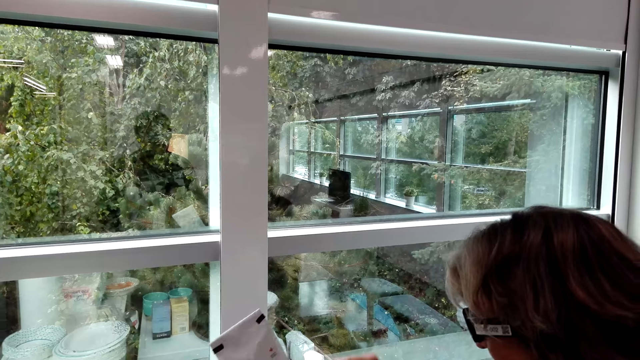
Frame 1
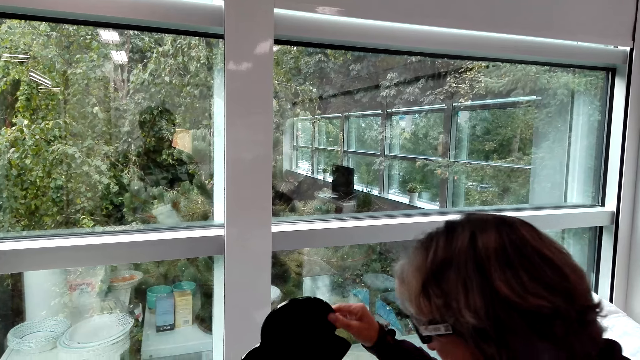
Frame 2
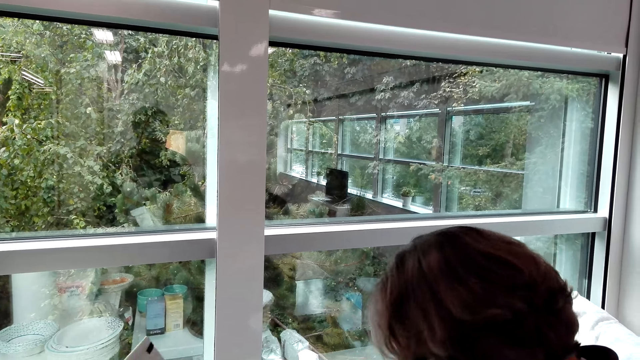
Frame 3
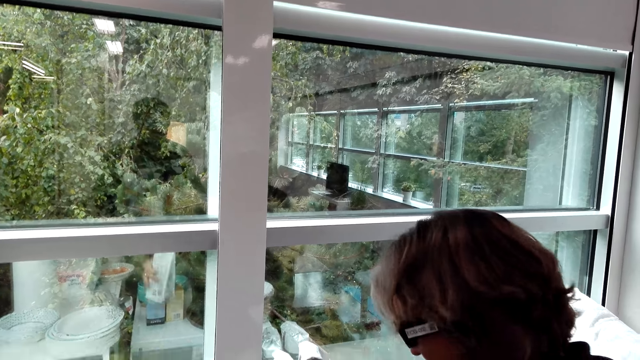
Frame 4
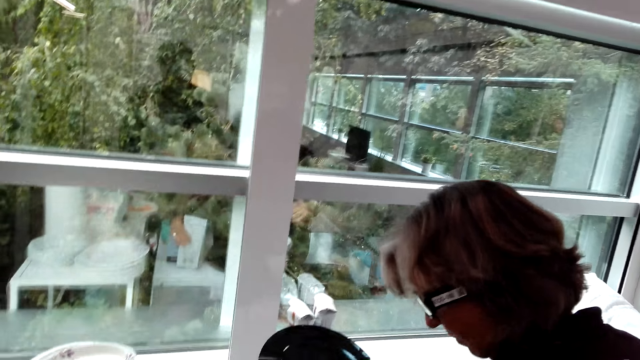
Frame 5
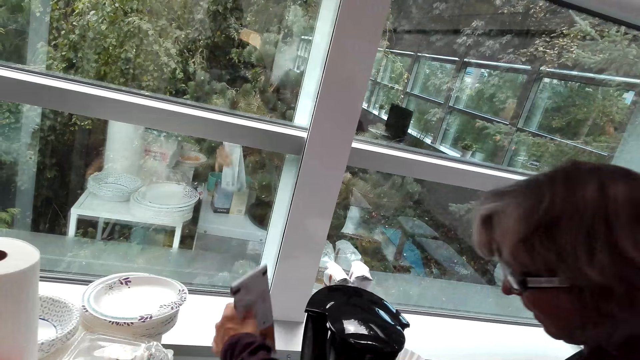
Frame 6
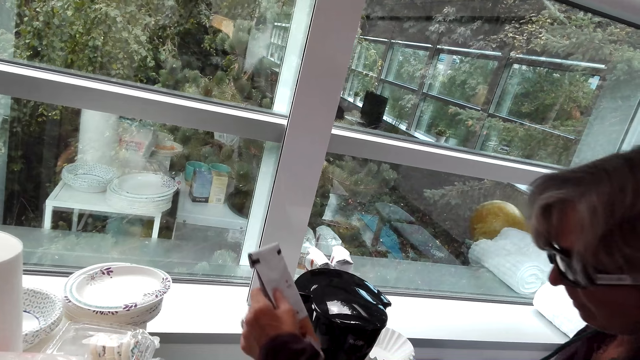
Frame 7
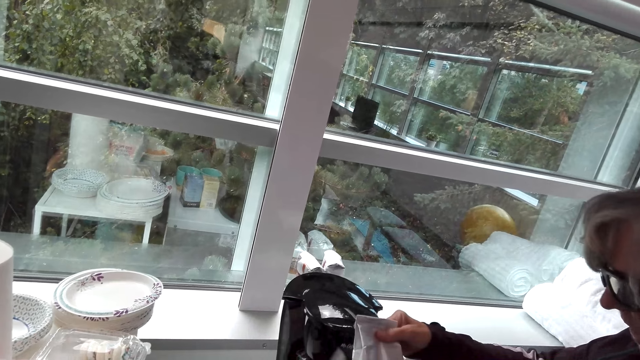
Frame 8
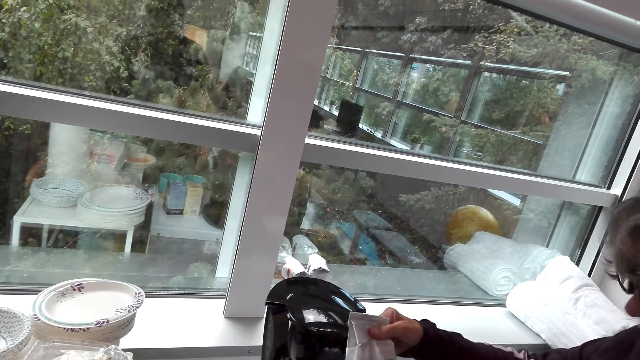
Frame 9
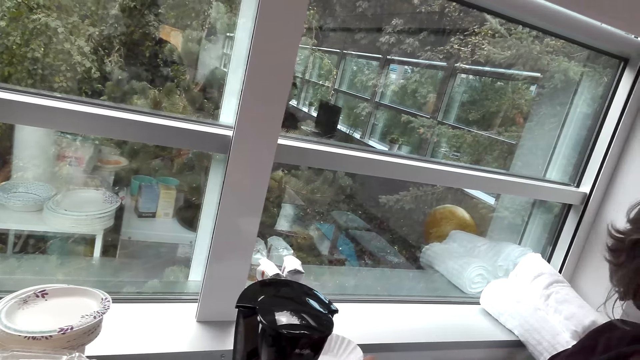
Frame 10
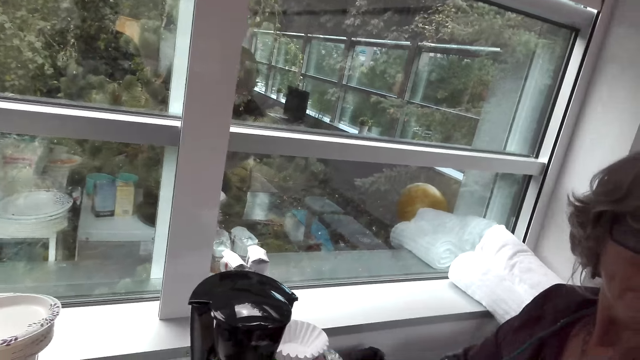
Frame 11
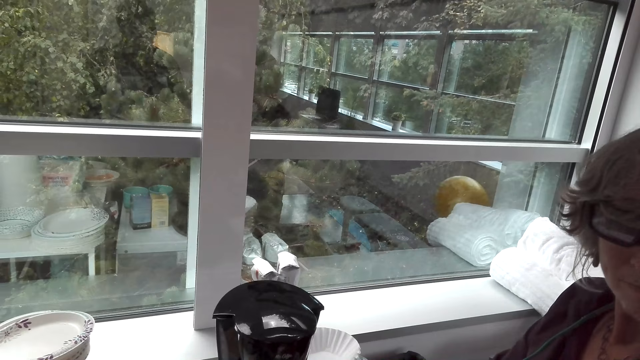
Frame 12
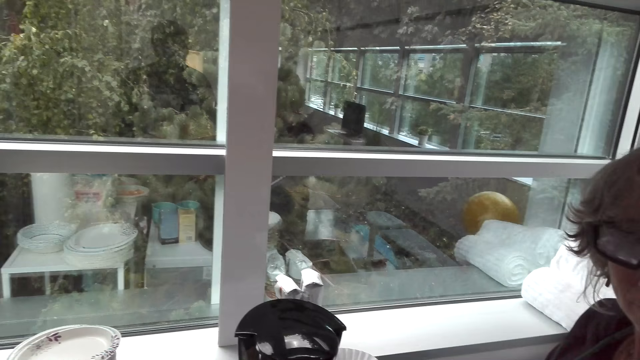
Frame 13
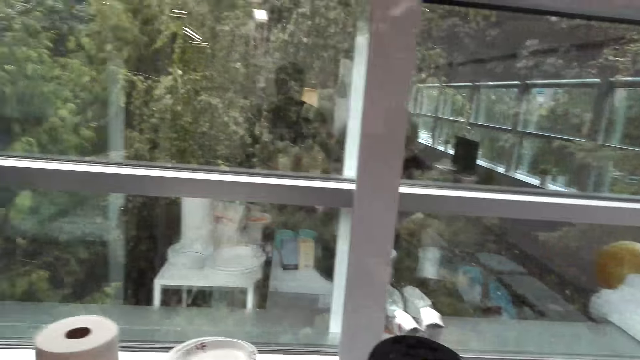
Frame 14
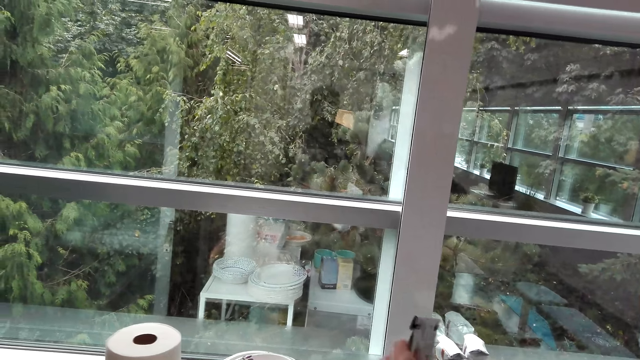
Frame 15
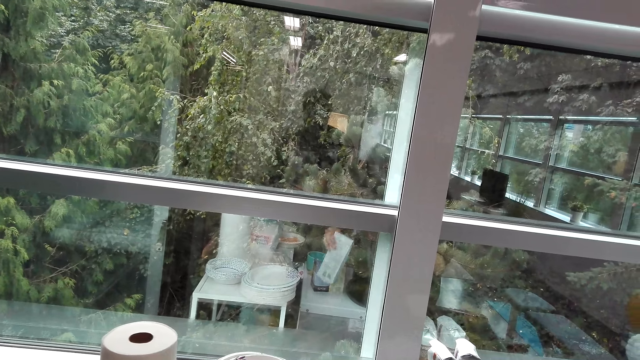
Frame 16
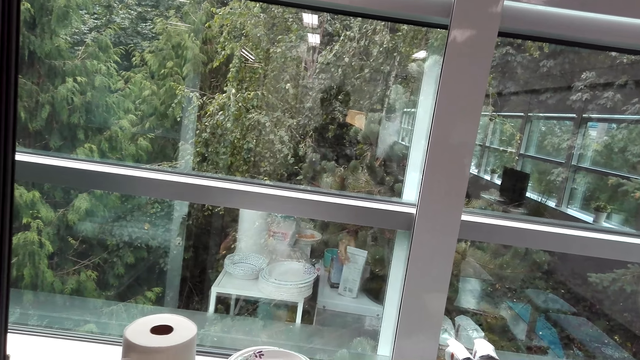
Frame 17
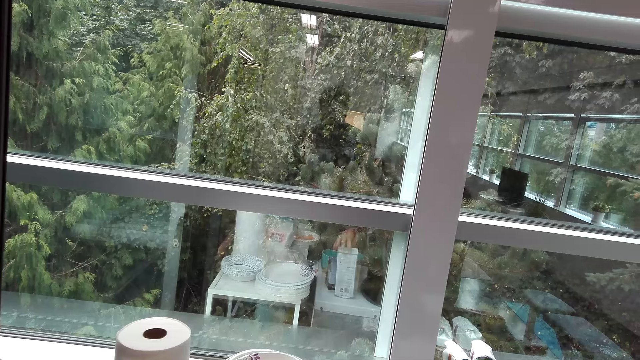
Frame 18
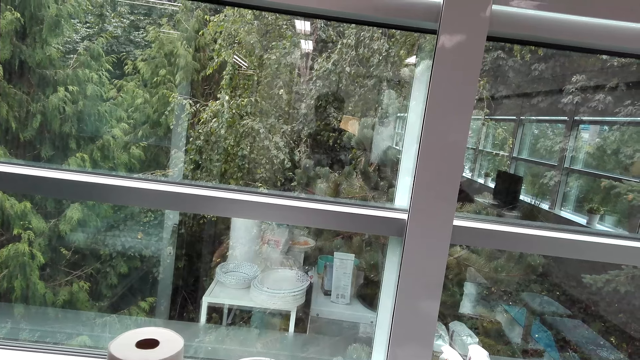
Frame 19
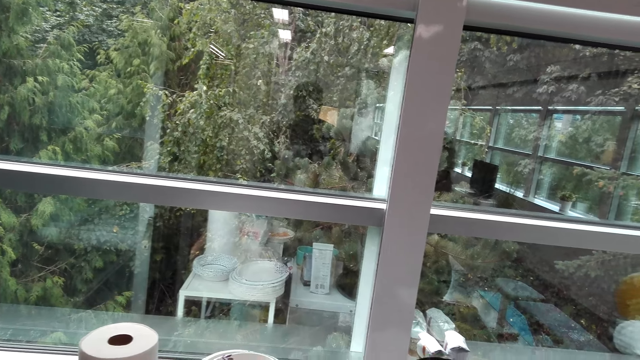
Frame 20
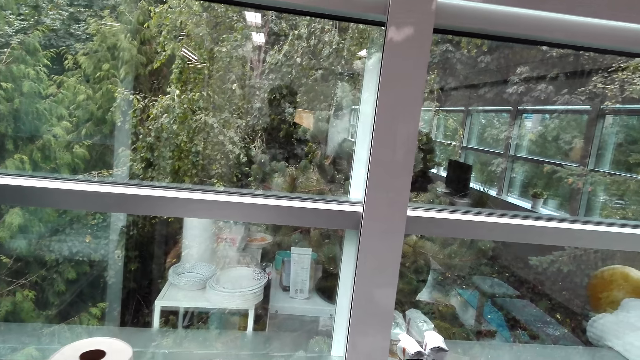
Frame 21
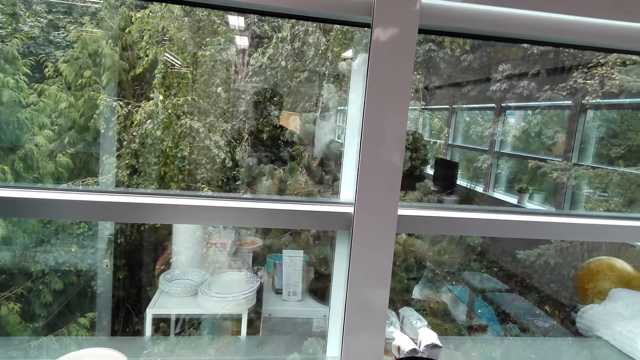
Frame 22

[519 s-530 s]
The woman opens the coffee maker. She lifts up something. She picks up the paper and holds the paper. The camera wearer talks to the woman. The woman puts the paper down on the table. The camera wearer looks at the window.

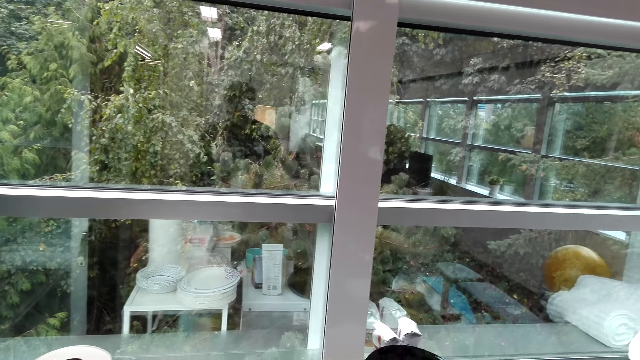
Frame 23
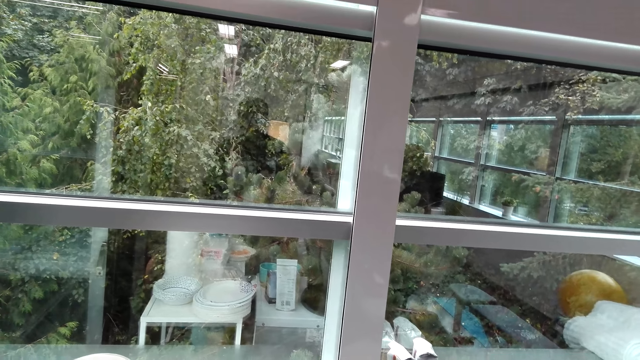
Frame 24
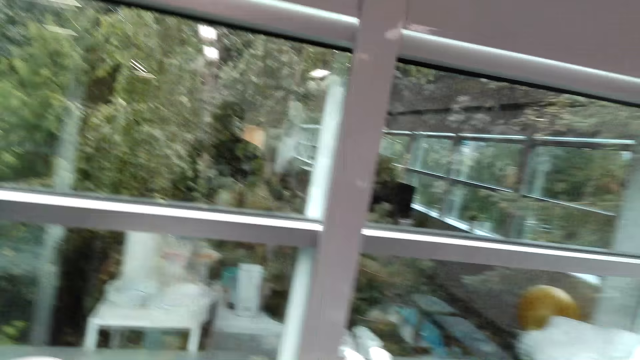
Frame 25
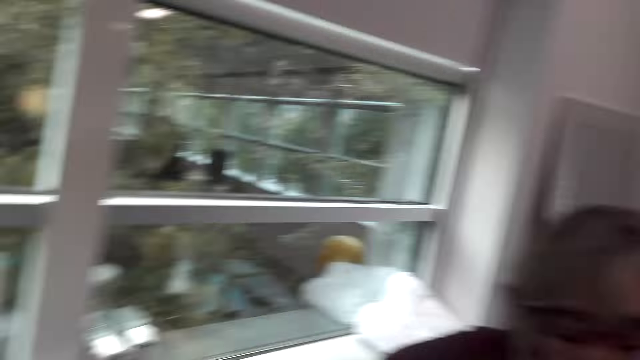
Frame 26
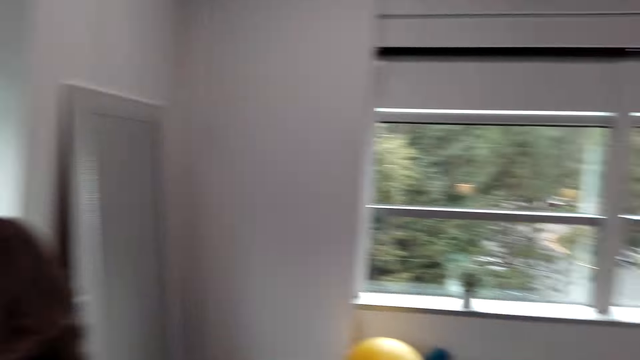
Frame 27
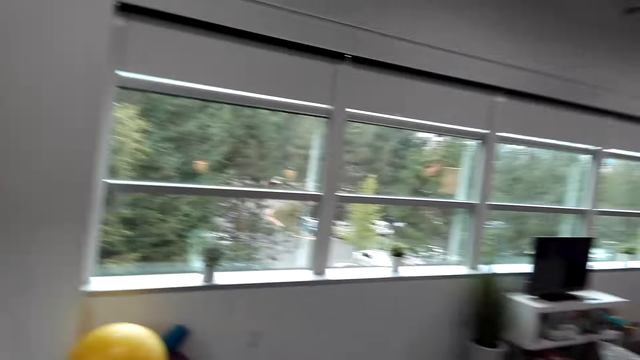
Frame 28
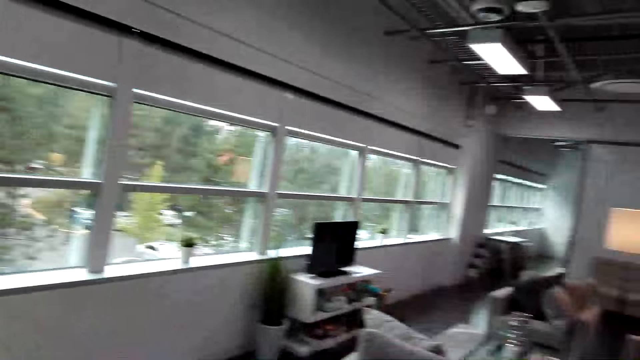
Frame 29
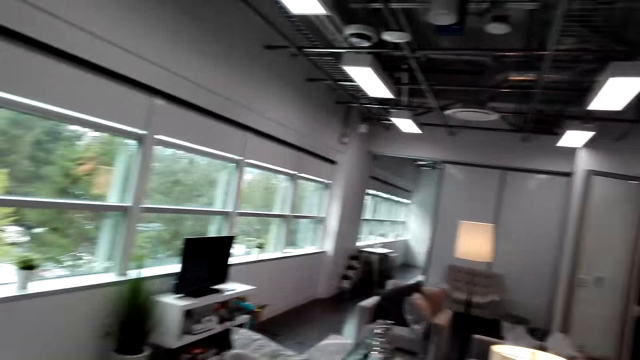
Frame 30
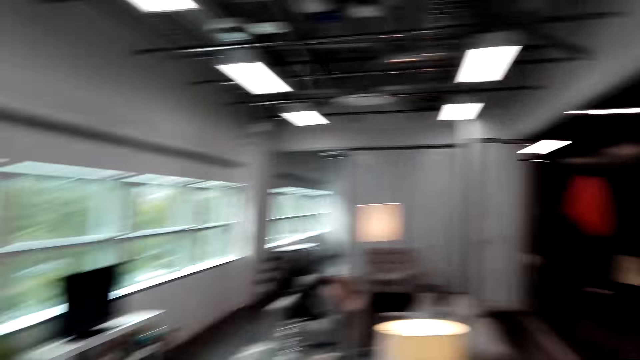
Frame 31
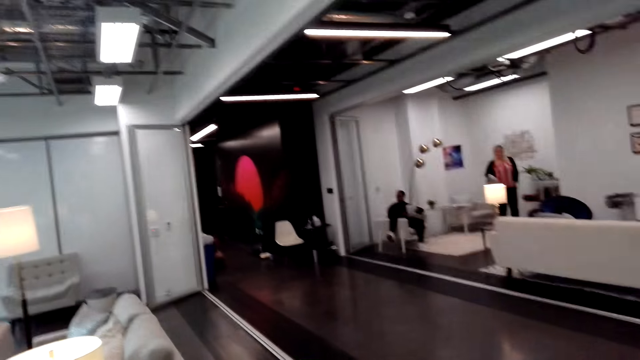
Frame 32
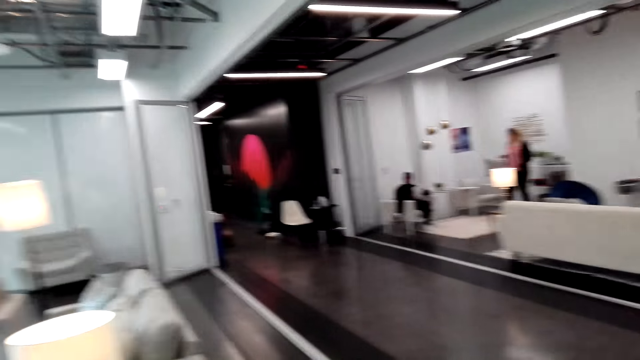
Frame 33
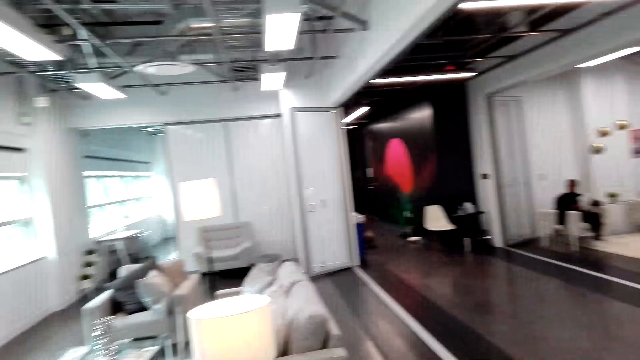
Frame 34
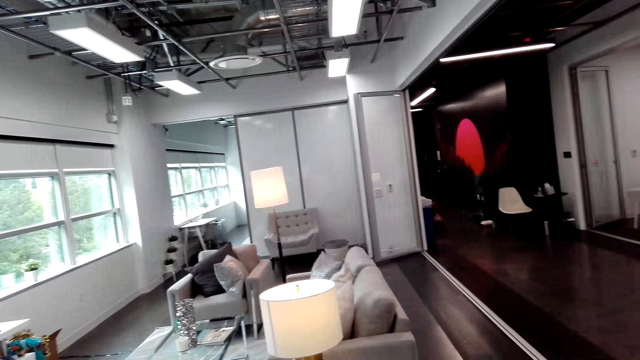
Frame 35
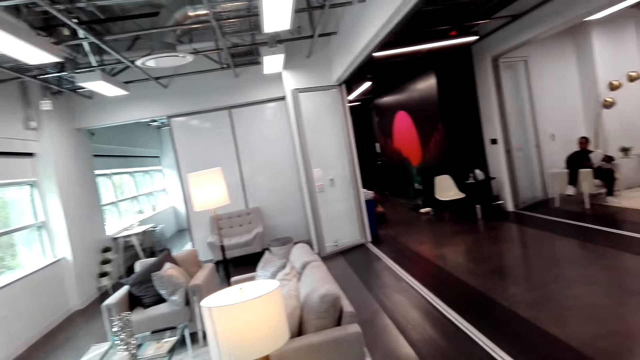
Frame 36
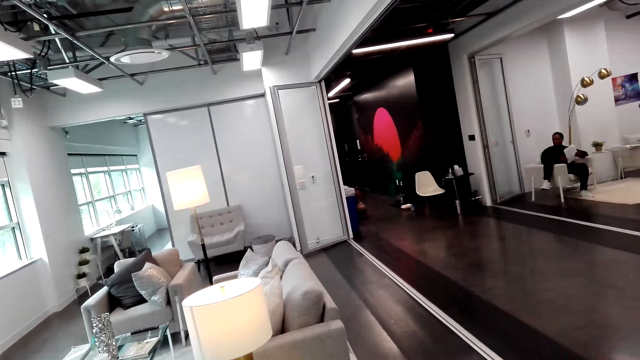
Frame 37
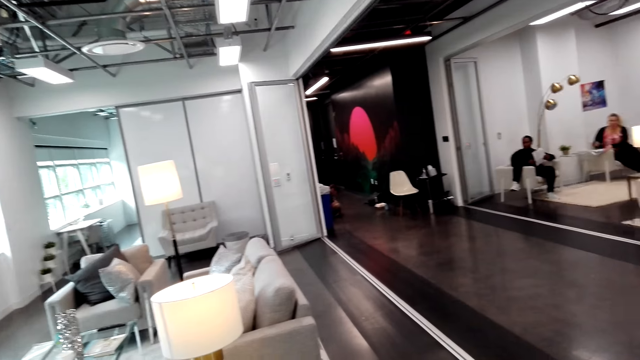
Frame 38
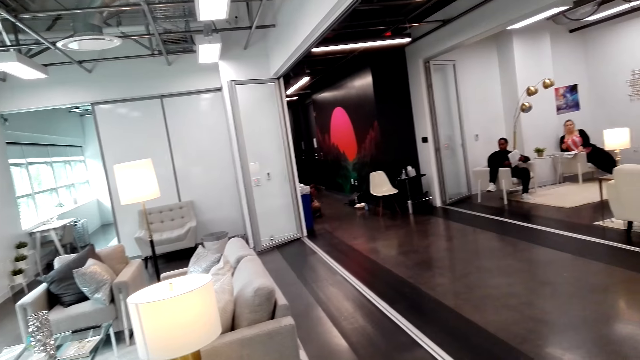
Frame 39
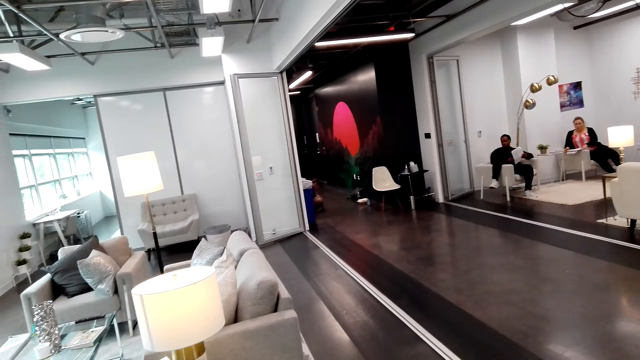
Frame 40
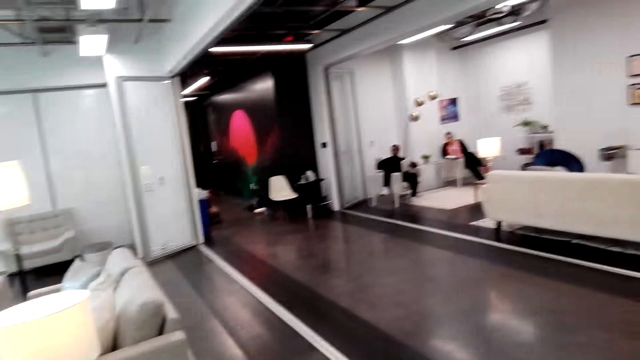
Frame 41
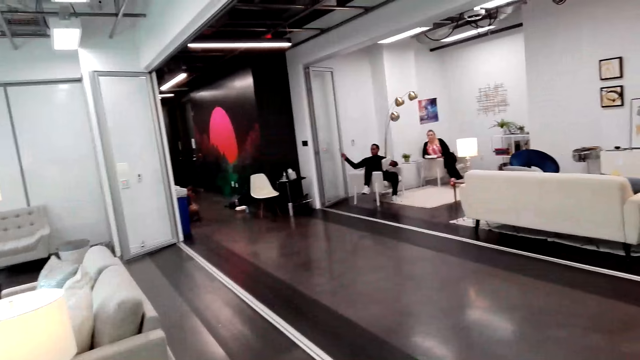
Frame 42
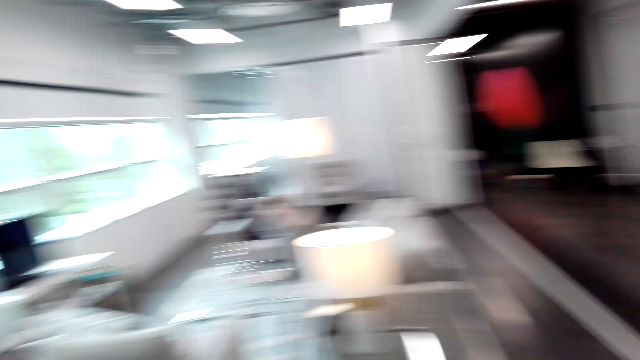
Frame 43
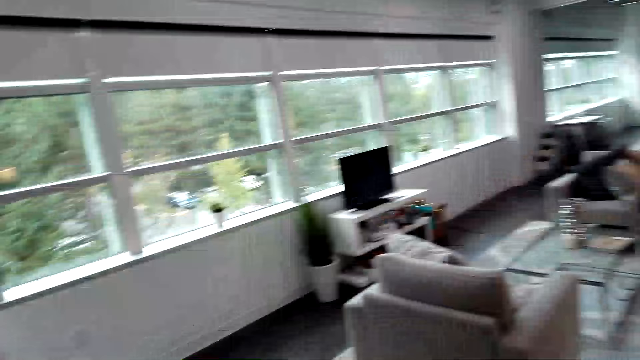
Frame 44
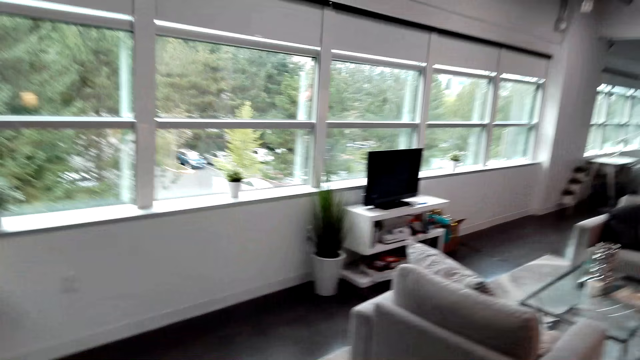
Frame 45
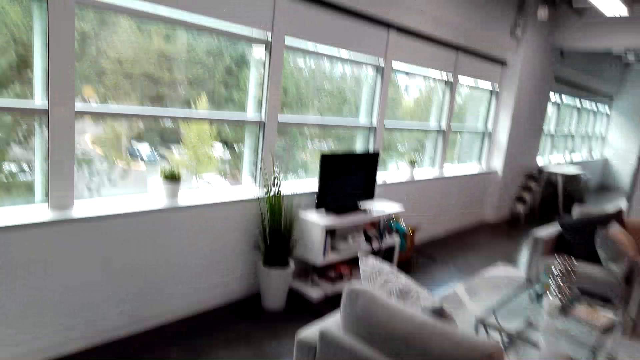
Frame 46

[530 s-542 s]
The woman dialogues with the camera wearer in the house. The camera wearer looks around the room. Another lady stands in the house. A man sits on a chair in the house. The other lady and the man dialogue in the house. The other lady sits on a chair in the house. The woman talks to the camera wearer.
